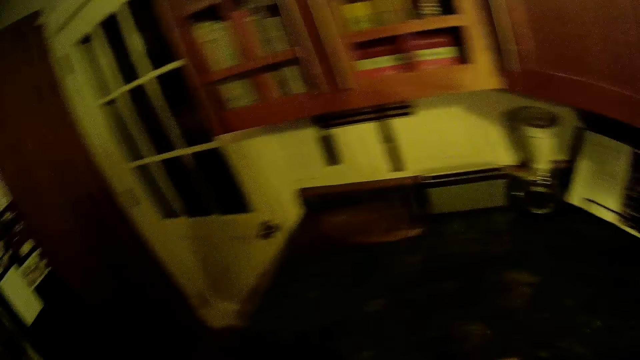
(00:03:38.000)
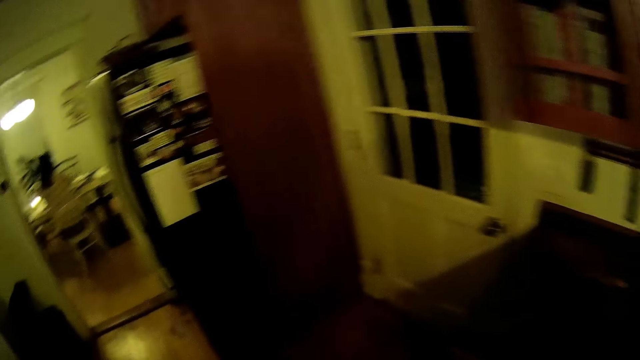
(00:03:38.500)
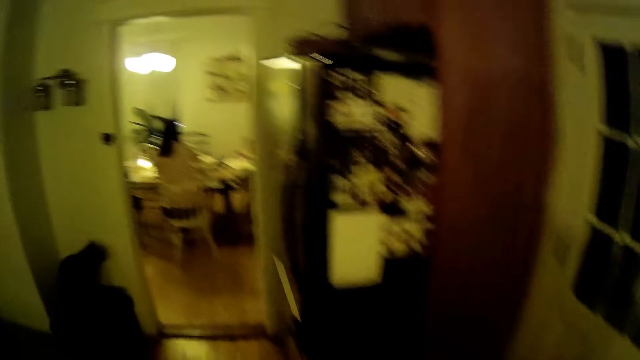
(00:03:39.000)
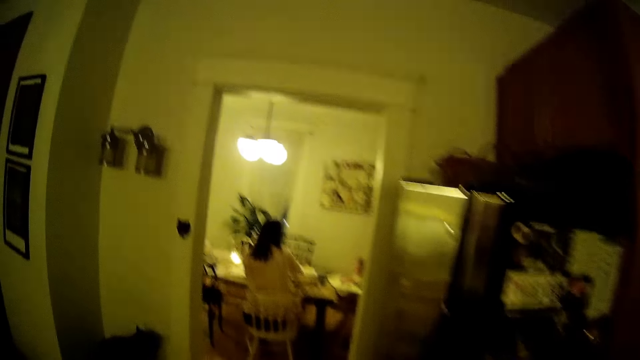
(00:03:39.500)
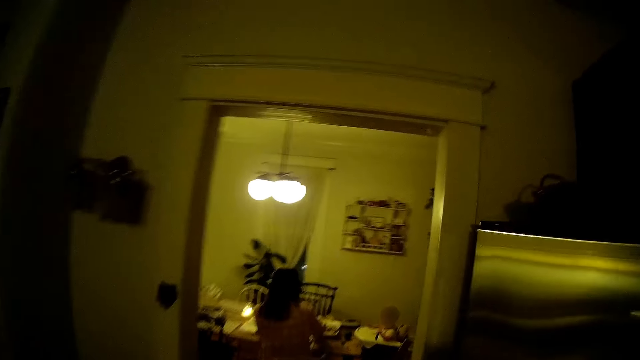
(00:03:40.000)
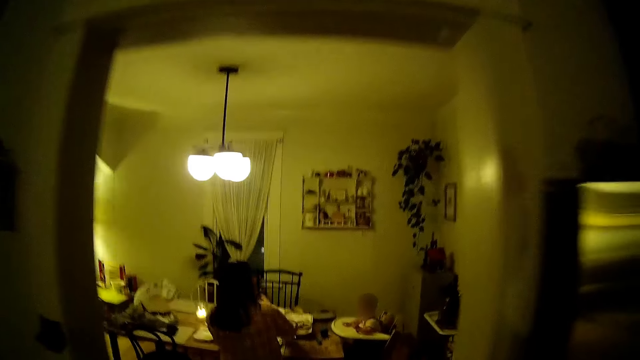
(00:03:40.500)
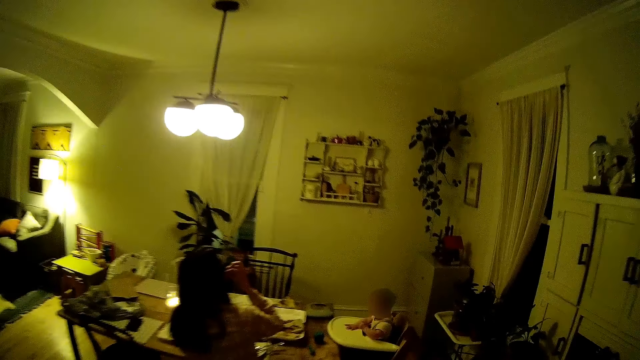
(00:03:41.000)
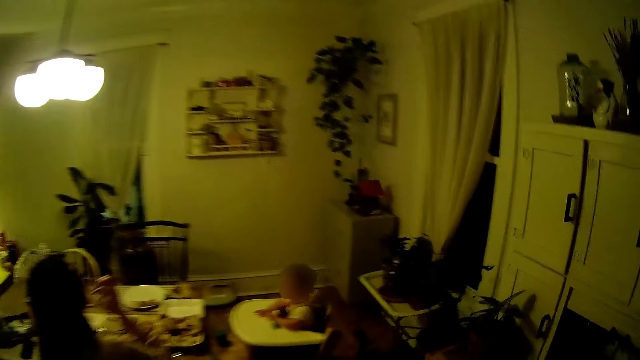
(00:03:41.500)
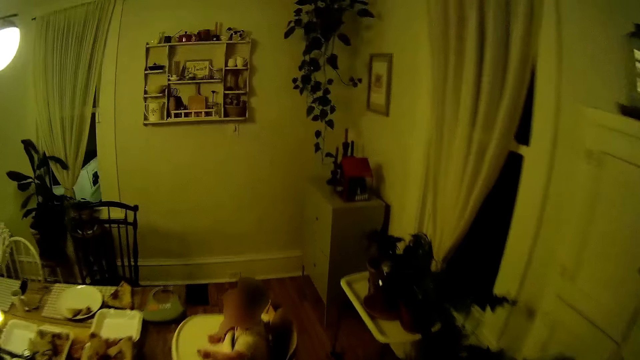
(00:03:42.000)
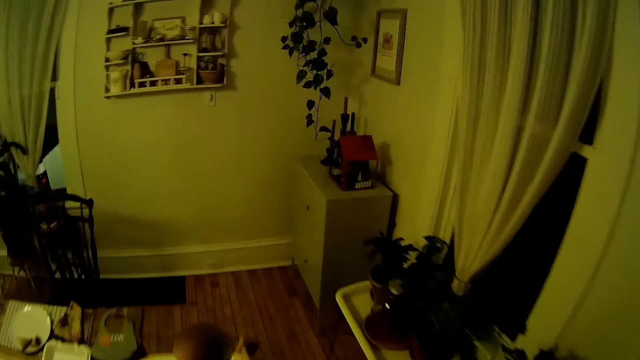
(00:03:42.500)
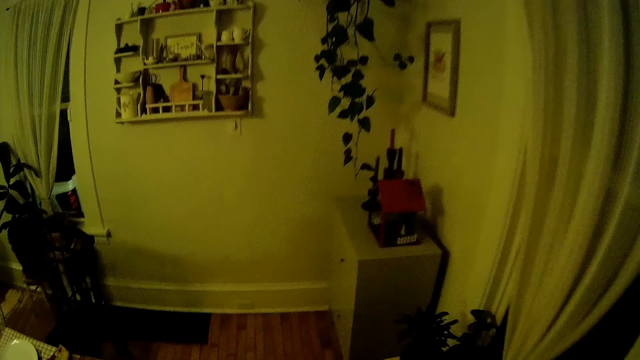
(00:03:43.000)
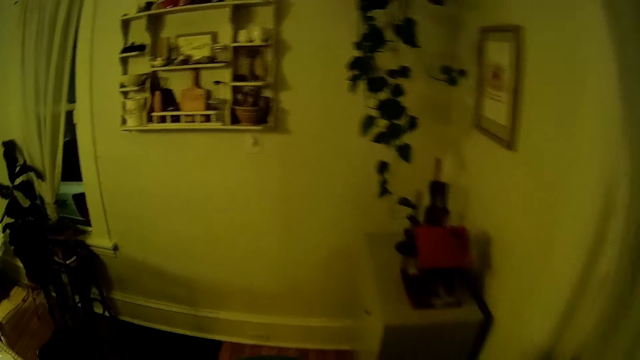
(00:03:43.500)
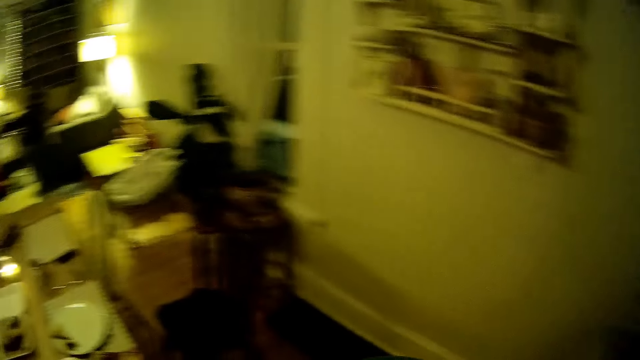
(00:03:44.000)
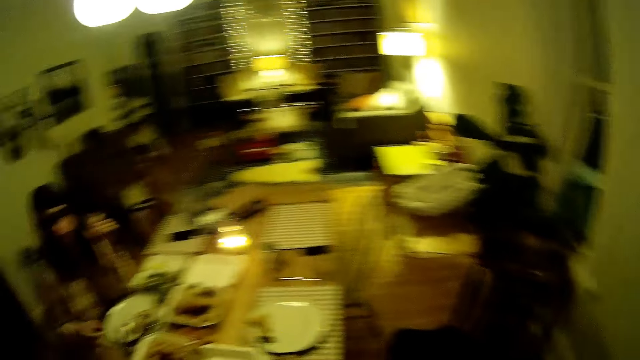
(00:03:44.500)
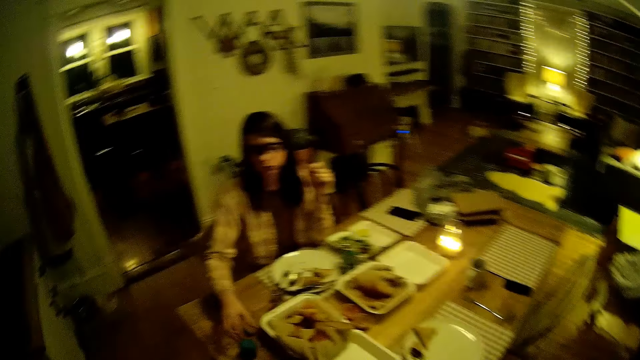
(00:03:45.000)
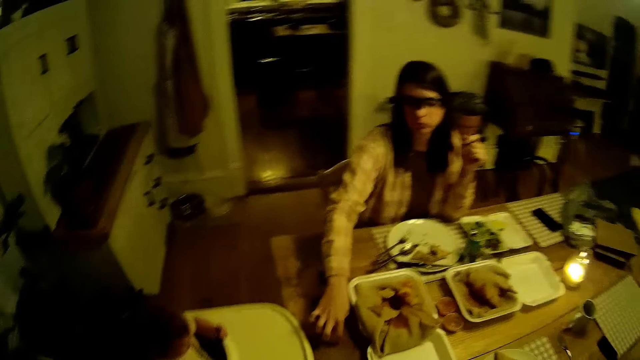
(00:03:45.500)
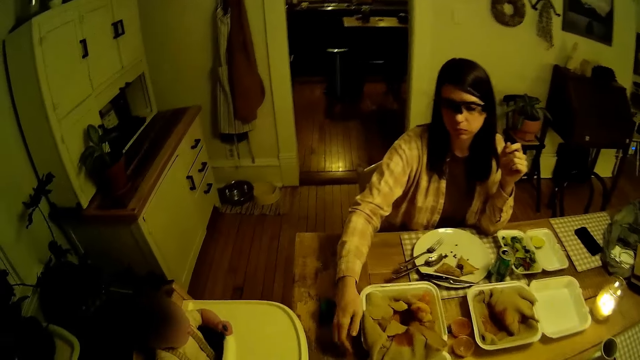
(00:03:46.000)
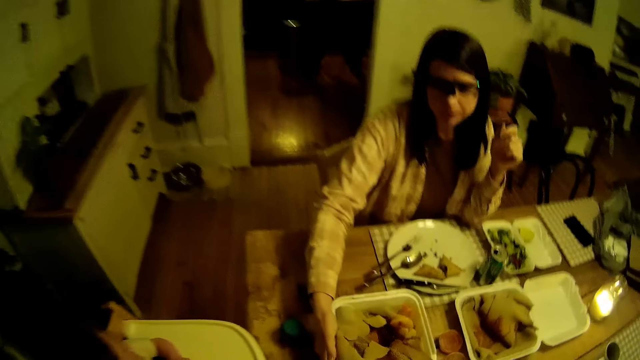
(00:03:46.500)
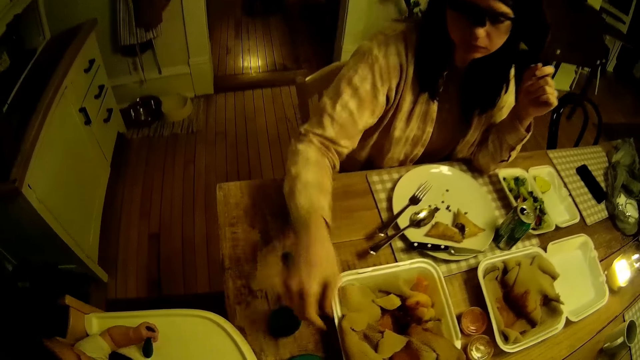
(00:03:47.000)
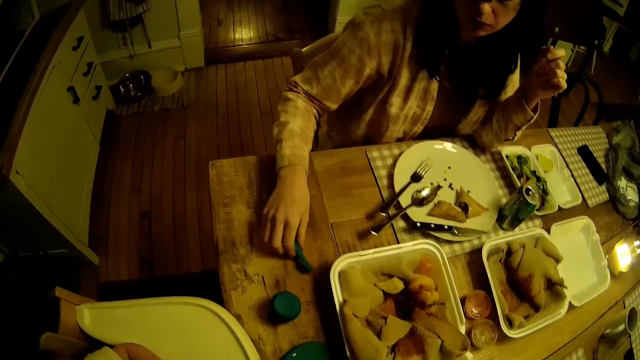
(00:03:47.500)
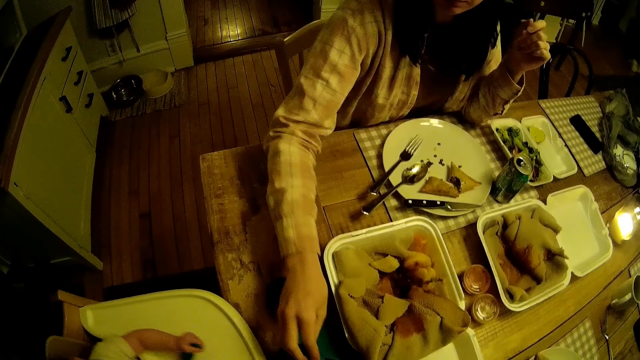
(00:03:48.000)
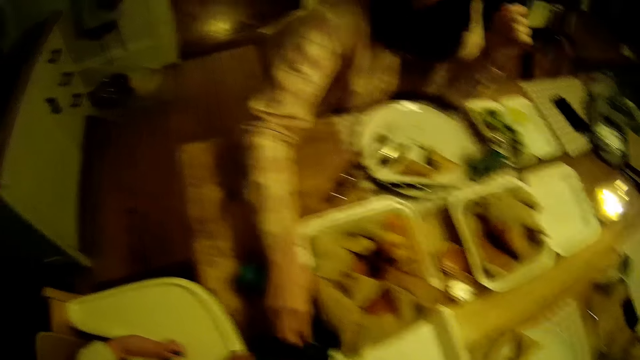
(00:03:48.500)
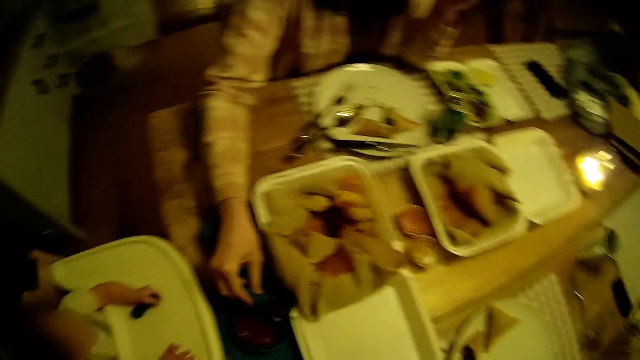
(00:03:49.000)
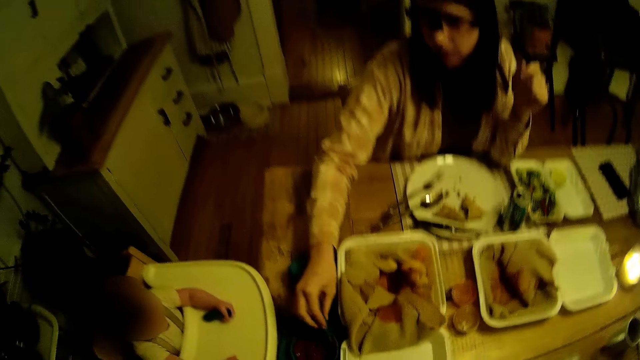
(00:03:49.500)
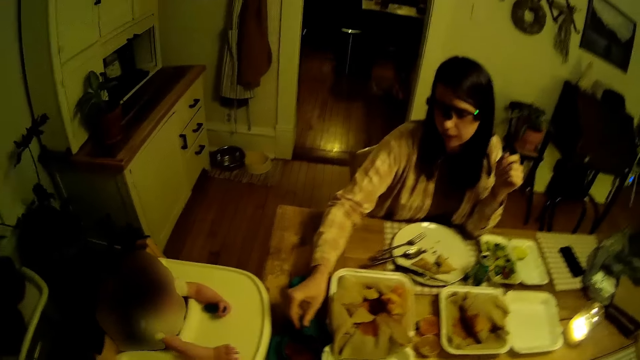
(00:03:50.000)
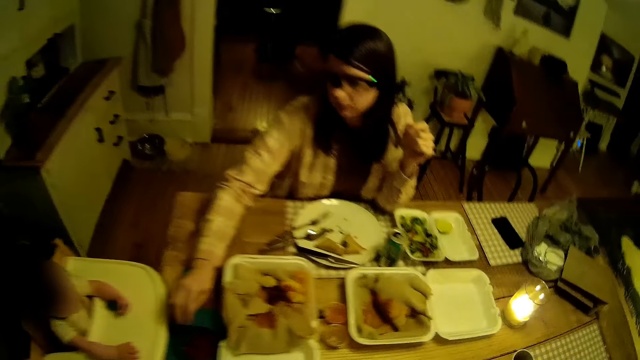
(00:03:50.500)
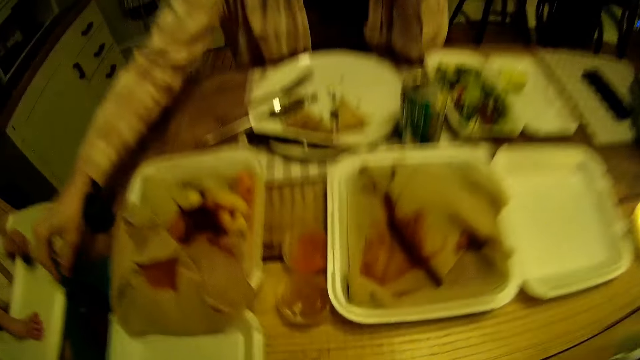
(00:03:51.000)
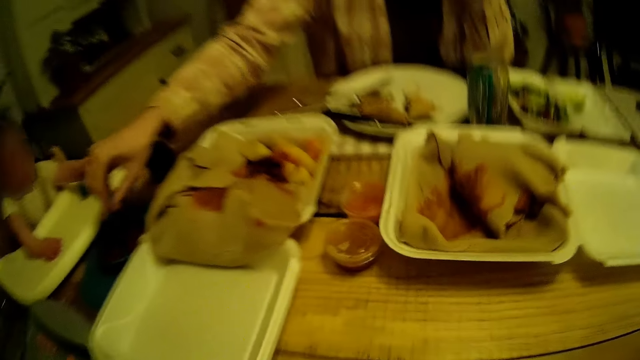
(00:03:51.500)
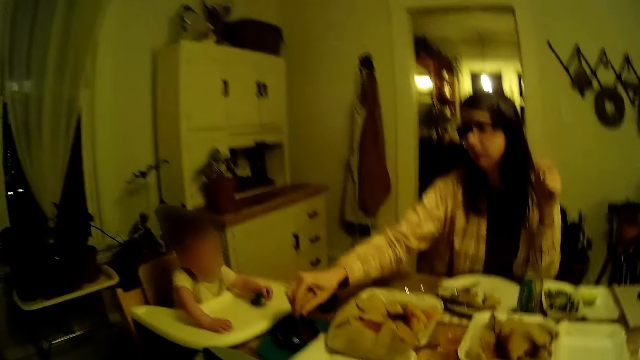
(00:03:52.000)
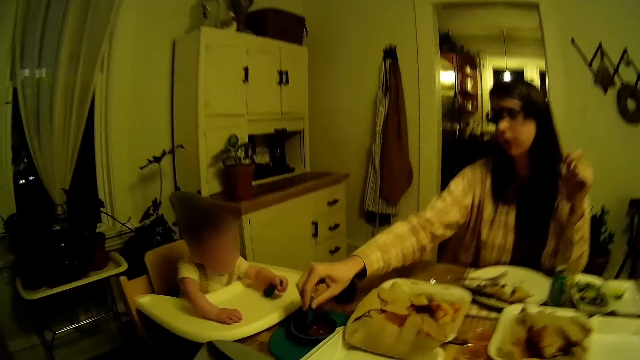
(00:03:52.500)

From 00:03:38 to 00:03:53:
The camera wearer walks in the house. The woman adjusts the cup of mashed strawberries in a cup on the table with her right hand. The camera wearer talks to the woman and looks around. The woman picks up a baby spoon from the table with her right hand. The woman stirs the mashed strawberries in the cup on the table with the baby spoon on her right hand.

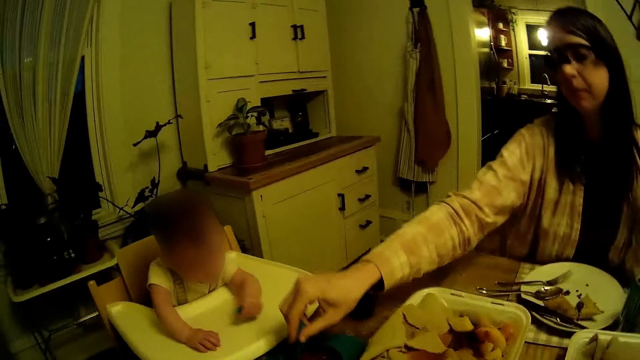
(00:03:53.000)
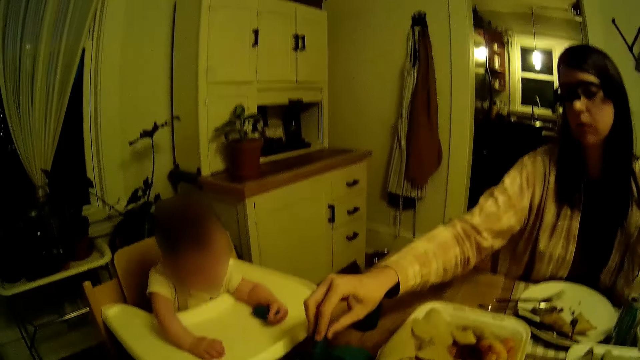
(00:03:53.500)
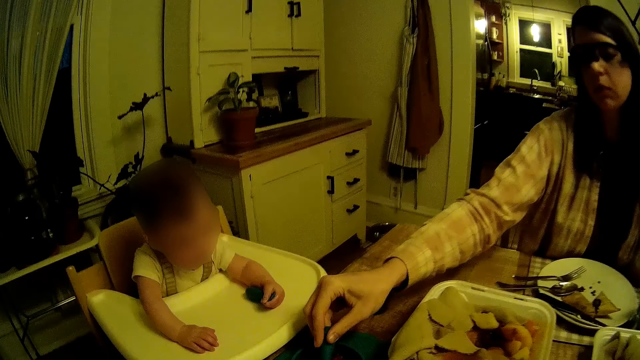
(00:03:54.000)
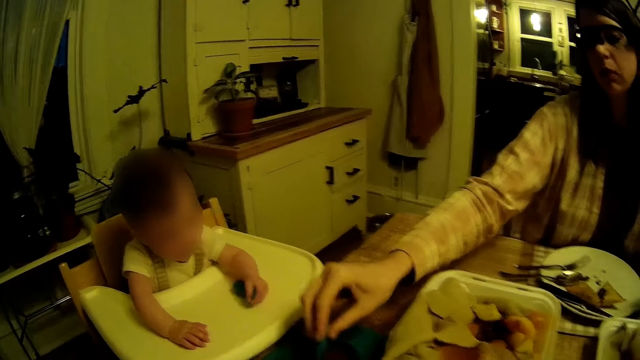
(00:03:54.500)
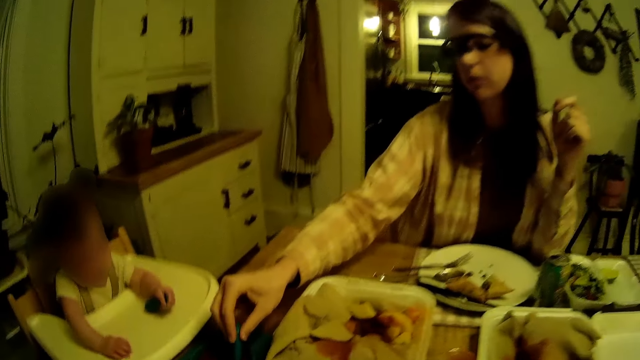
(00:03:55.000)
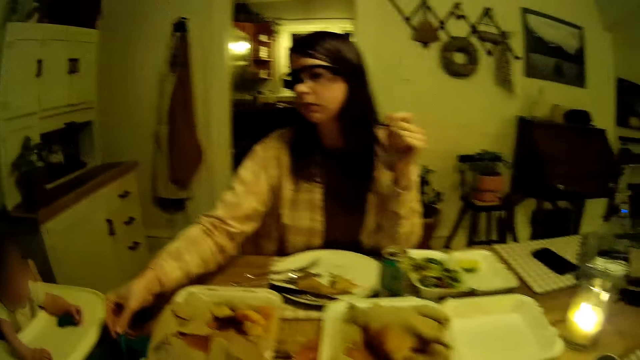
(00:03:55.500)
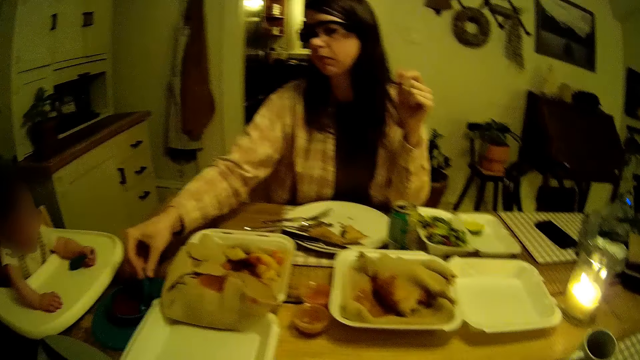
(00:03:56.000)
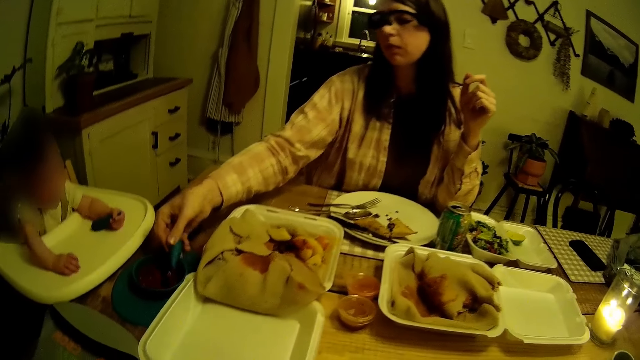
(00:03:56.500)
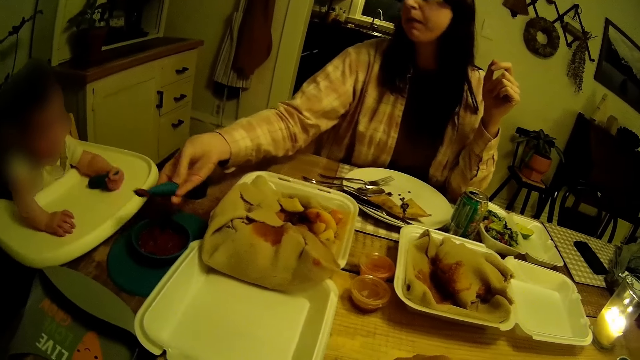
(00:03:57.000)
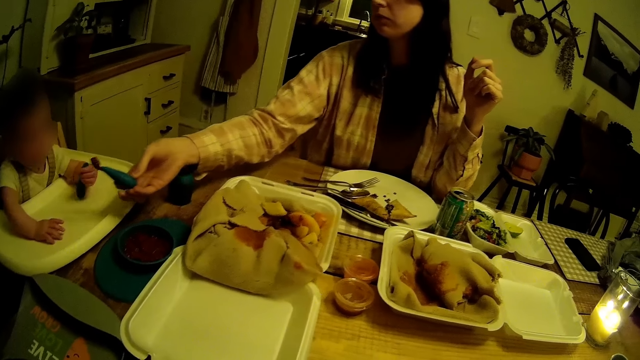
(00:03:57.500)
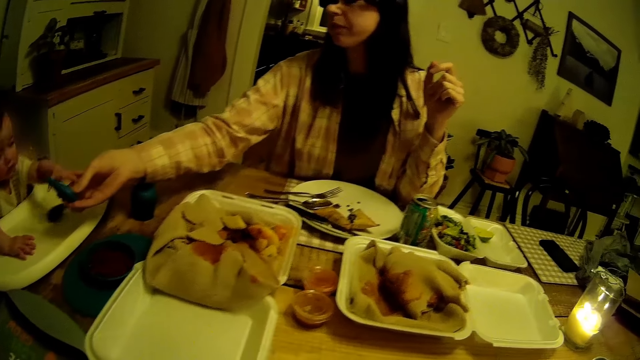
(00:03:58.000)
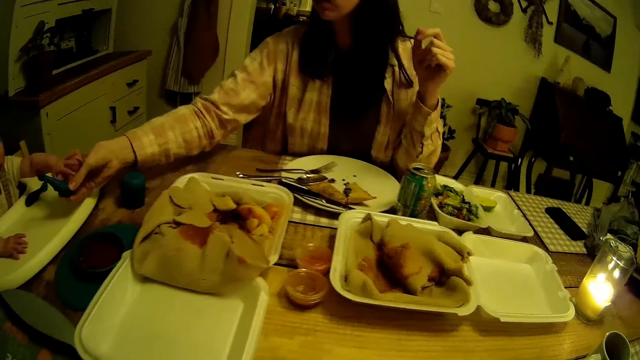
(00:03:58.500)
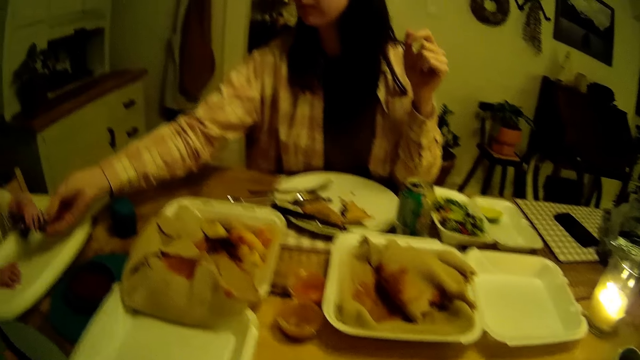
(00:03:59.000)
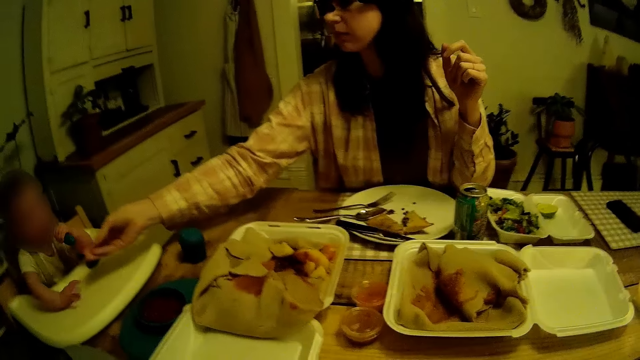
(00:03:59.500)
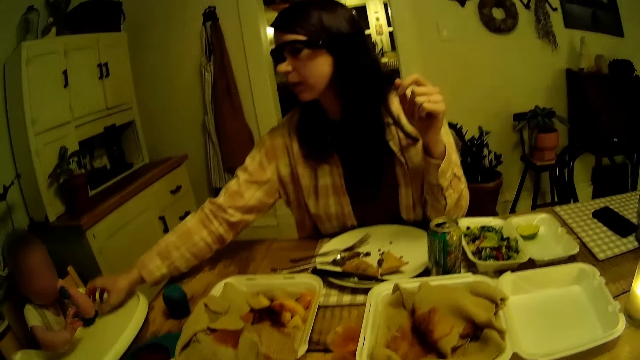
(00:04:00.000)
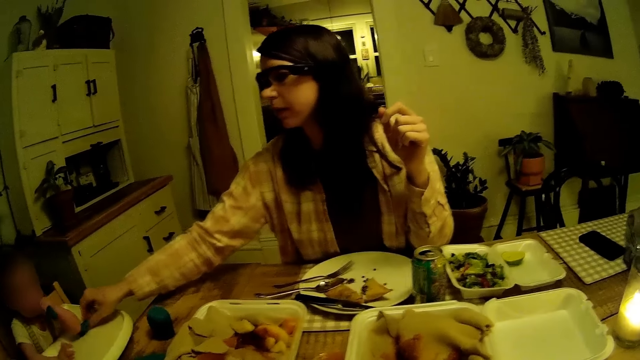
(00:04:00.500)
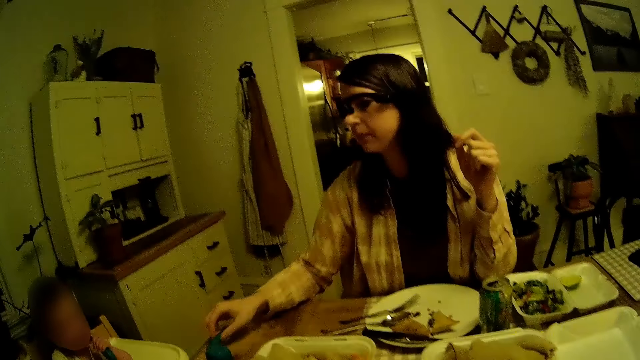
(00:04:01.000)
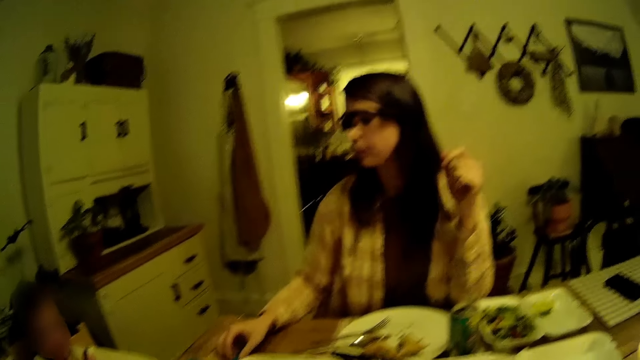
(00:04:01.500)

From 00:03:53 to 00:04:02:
The woman feeds a baby with the baby spoon on her right hand. The baby collects the baby spoon from the woman.
